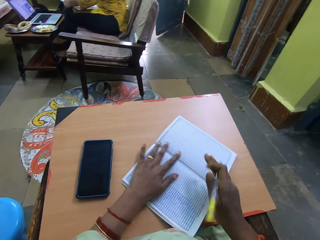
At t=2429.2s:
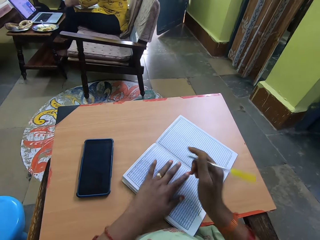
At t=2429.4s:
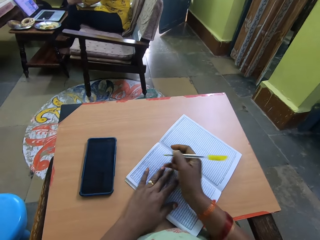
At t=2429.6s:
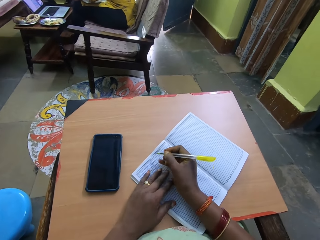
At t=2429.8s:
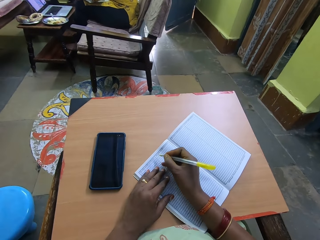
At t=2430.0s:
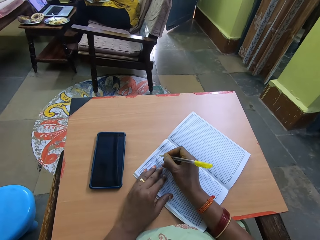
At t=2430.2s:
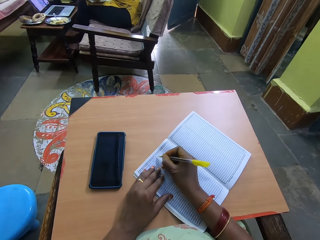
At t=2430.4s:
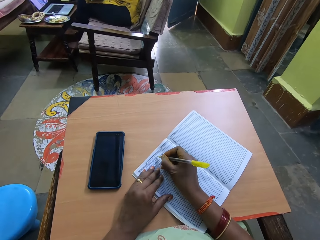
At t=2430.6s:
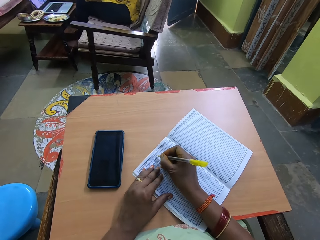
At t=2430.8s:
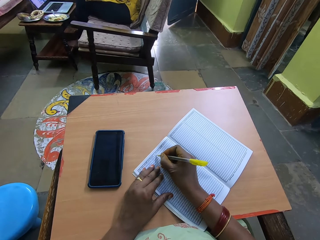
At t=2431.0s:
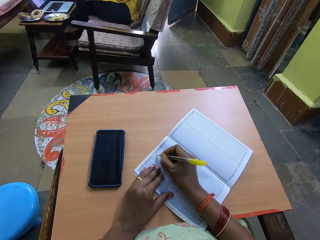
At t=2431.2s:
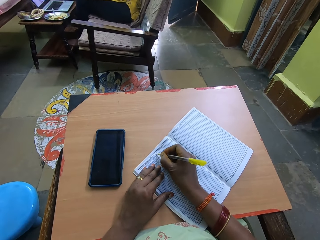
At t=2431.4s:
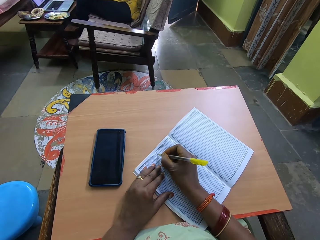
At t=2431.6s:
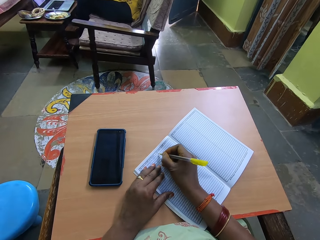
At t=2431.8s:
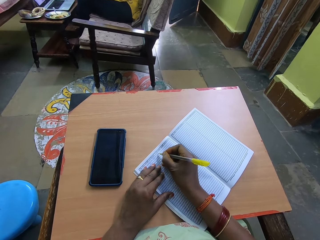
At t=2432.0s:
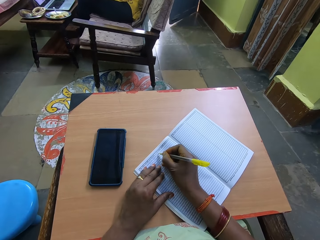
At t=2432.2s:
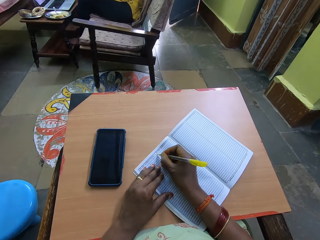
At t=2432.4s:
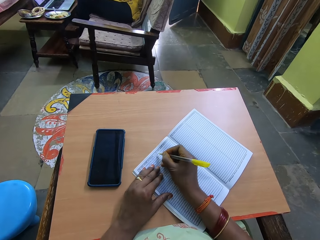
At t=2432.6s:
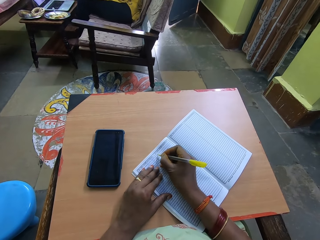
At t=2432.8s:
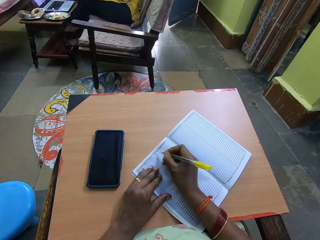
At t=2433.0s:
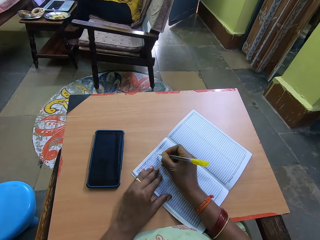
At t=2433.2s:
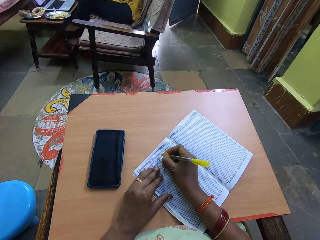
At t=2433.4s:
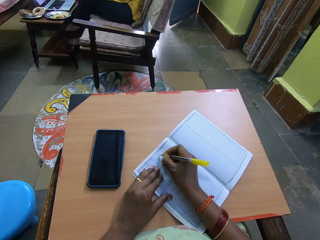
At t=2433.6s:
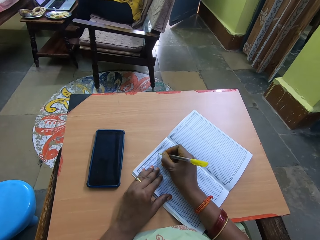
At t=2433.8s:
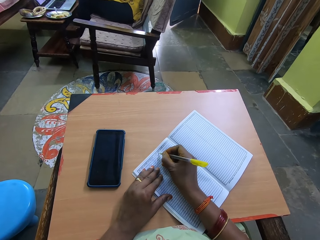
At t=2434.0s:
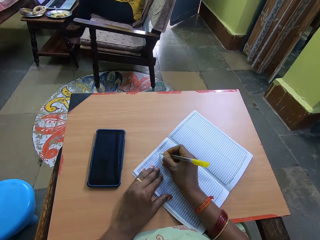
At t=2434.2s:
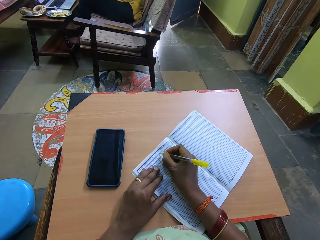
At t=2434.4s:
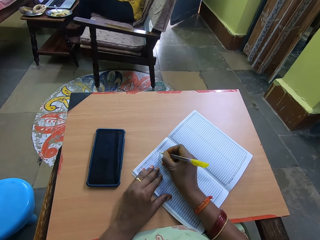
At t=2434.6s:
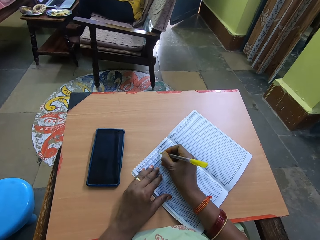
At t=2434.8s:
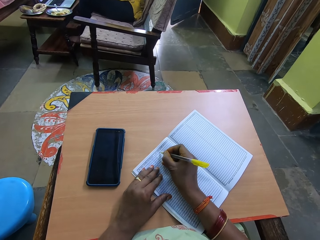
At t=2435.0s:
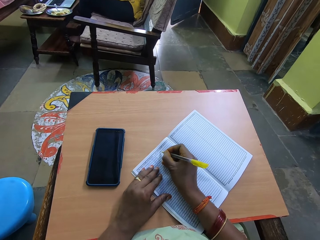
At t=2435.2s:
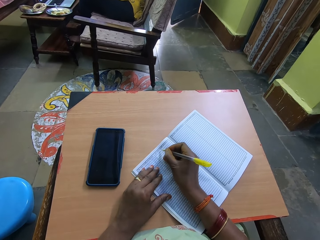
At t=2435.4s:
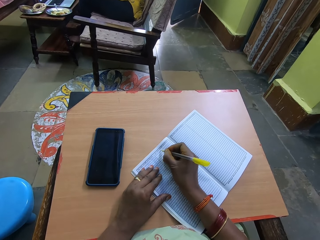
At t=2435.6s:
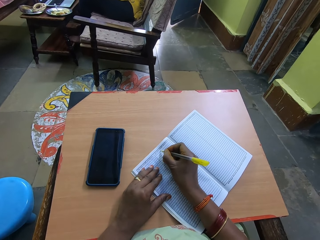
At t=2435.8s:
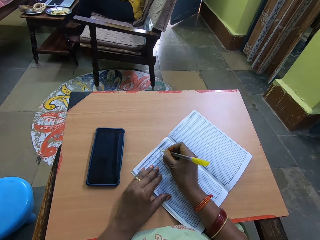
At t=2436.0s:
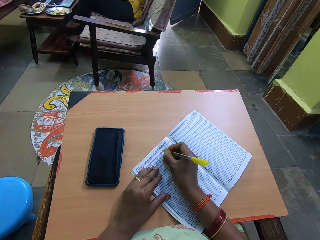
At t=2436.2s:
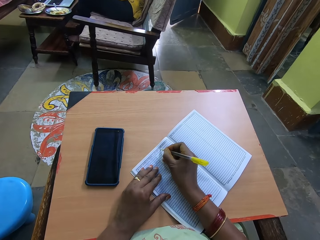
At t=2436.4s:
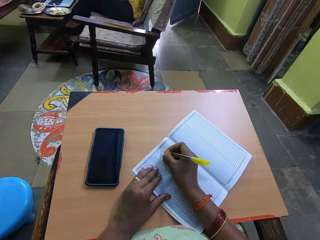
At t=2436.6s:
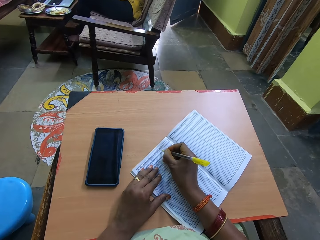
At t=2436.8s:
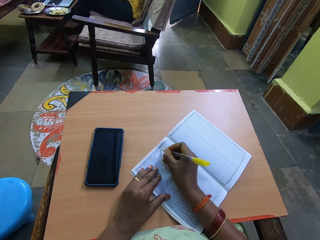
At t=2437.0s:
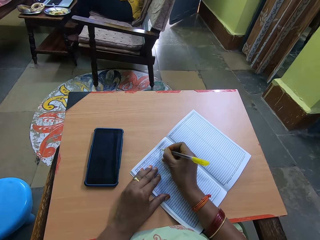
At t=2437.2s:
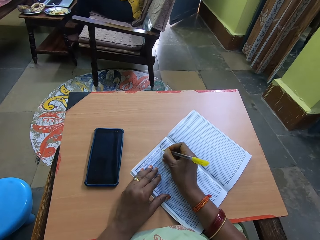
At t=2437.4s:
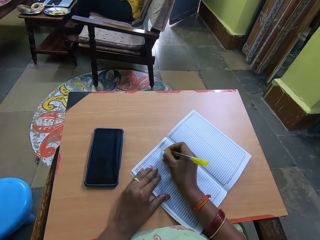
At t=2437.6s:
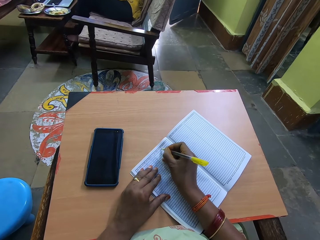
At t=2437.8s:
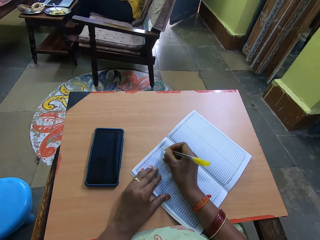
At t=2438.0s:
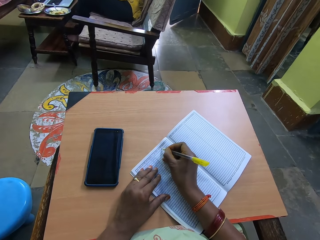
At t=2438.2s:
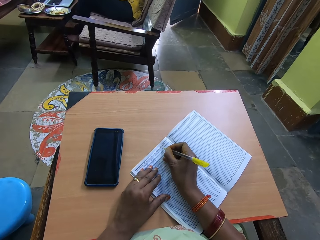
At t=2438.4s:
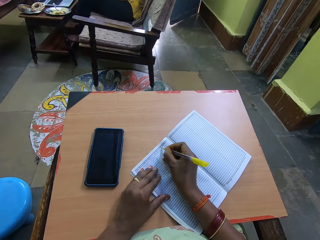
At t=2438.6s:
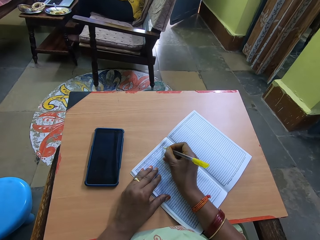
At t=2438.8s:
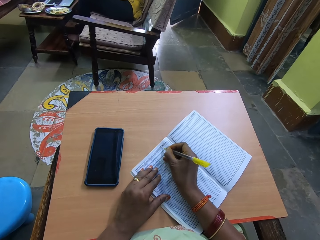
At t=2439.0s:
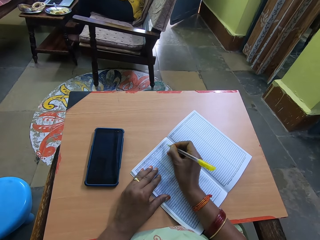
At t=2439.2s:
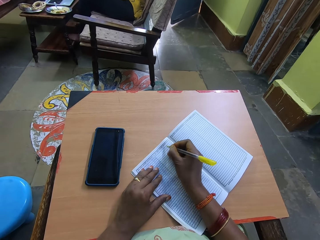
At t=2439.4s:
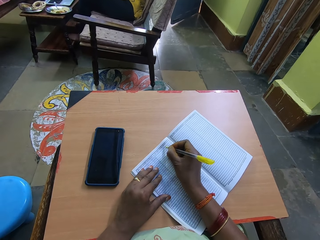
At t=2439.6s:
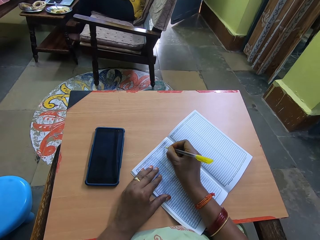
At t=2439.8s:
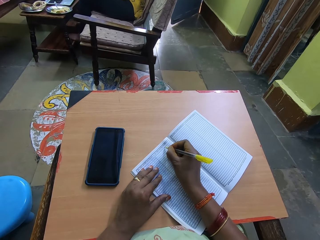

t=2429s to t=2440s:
The camera wearer writes in the book with the pen with her right hand.

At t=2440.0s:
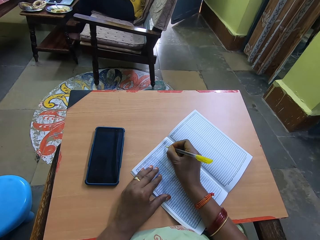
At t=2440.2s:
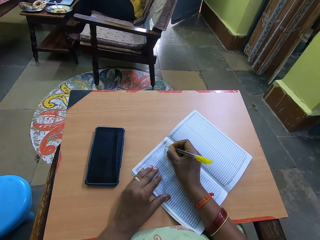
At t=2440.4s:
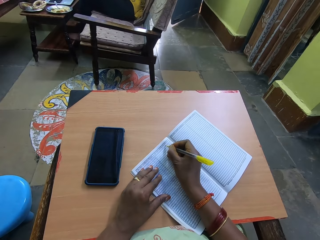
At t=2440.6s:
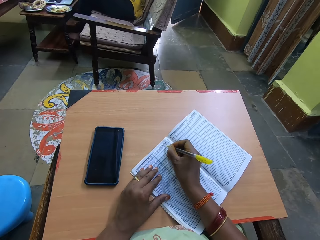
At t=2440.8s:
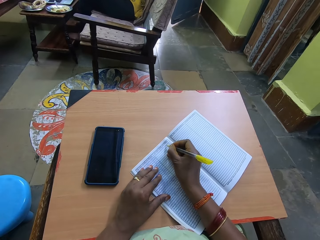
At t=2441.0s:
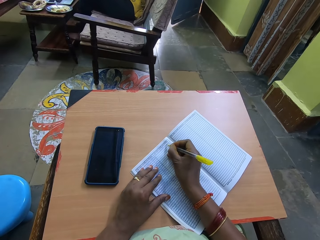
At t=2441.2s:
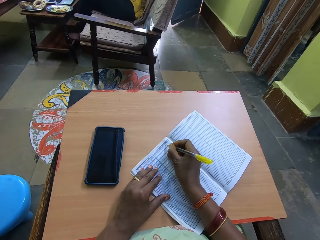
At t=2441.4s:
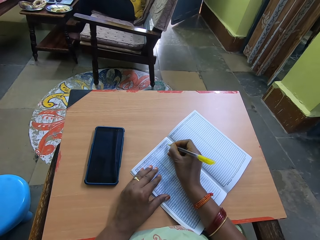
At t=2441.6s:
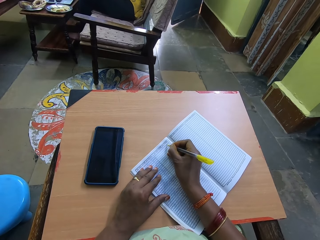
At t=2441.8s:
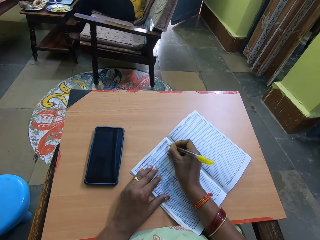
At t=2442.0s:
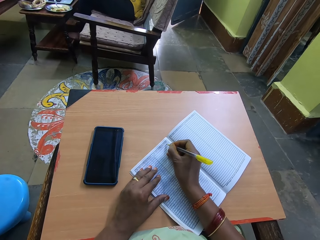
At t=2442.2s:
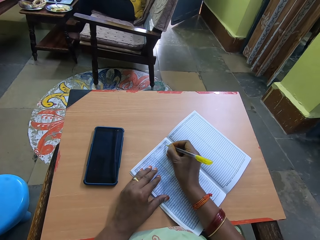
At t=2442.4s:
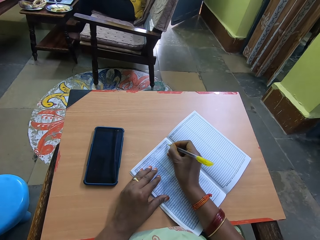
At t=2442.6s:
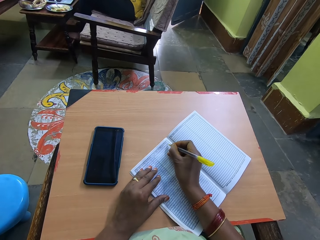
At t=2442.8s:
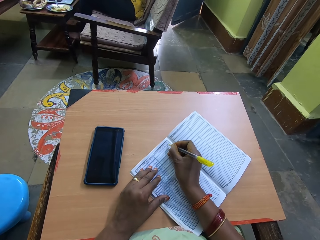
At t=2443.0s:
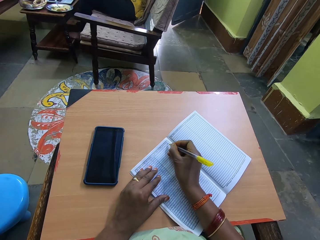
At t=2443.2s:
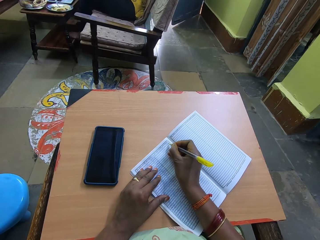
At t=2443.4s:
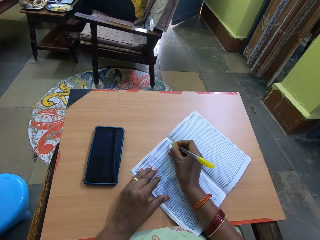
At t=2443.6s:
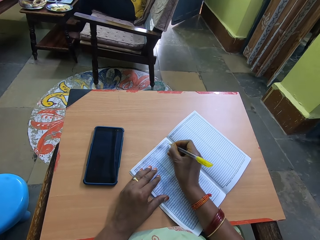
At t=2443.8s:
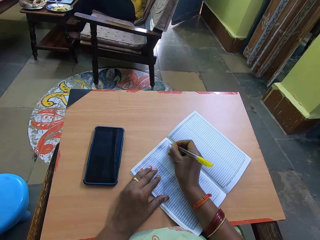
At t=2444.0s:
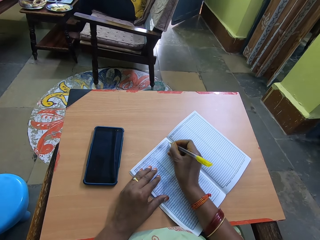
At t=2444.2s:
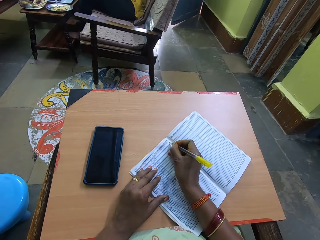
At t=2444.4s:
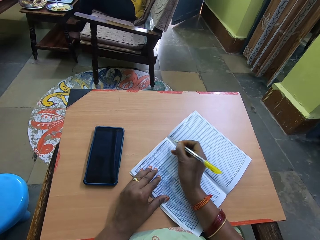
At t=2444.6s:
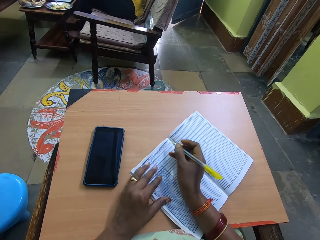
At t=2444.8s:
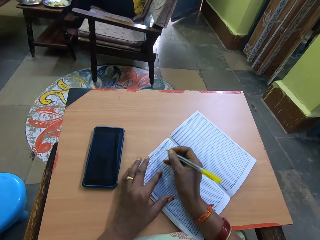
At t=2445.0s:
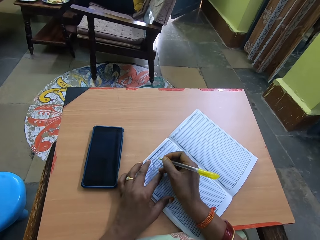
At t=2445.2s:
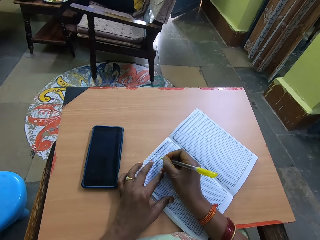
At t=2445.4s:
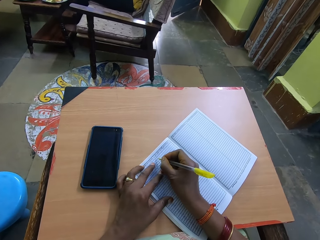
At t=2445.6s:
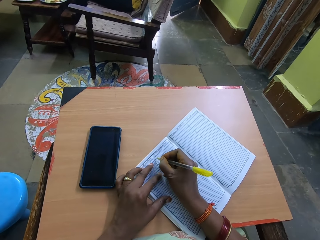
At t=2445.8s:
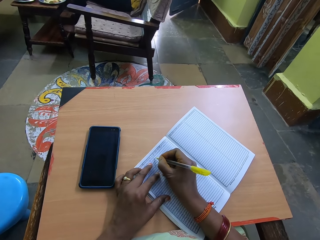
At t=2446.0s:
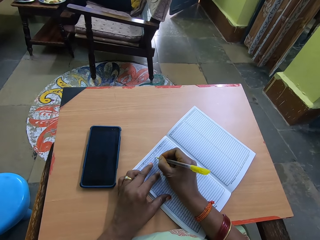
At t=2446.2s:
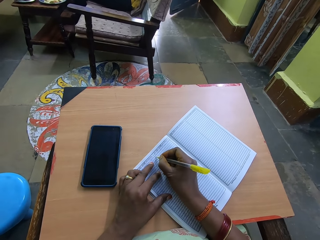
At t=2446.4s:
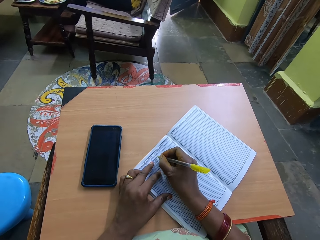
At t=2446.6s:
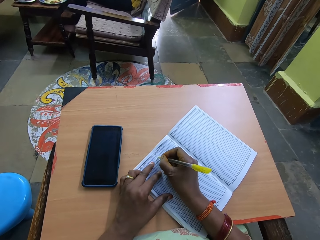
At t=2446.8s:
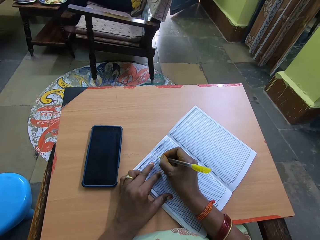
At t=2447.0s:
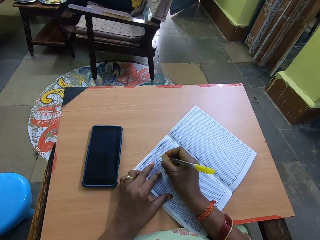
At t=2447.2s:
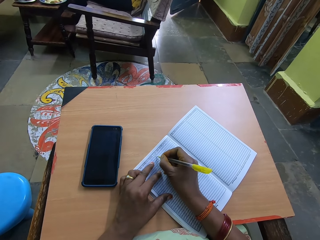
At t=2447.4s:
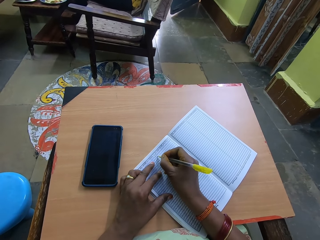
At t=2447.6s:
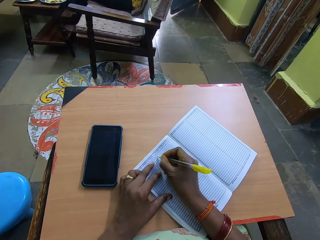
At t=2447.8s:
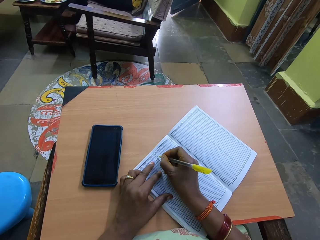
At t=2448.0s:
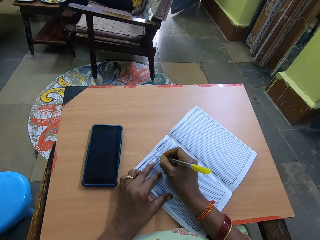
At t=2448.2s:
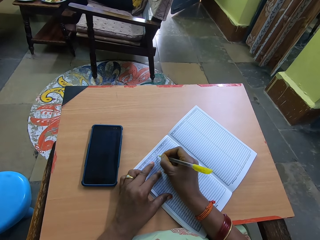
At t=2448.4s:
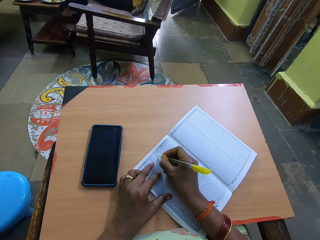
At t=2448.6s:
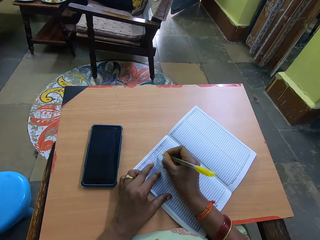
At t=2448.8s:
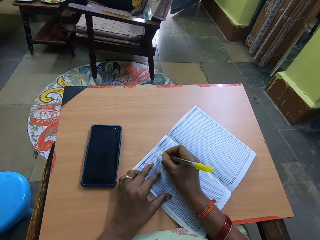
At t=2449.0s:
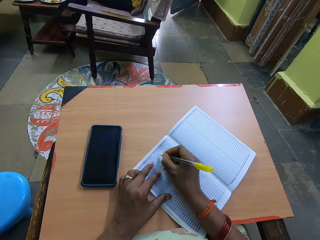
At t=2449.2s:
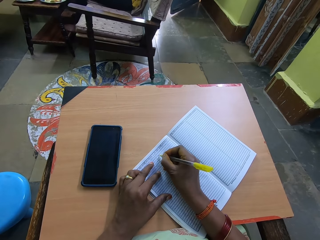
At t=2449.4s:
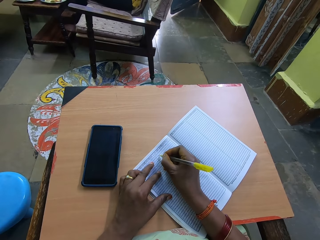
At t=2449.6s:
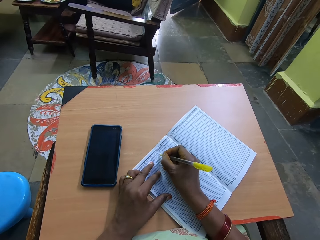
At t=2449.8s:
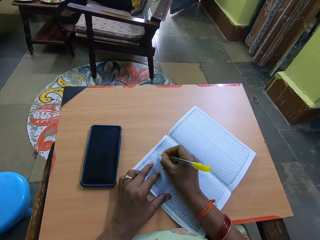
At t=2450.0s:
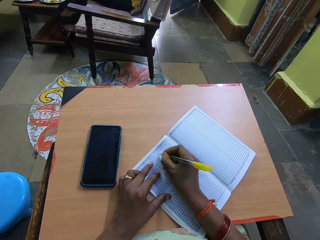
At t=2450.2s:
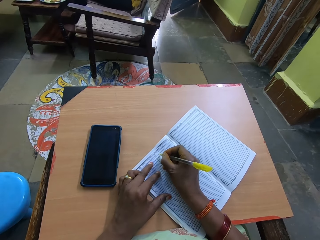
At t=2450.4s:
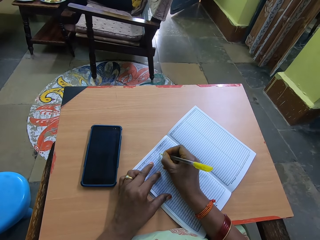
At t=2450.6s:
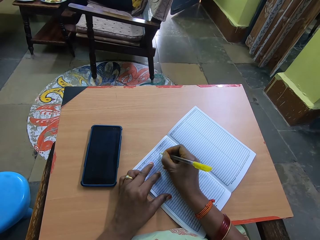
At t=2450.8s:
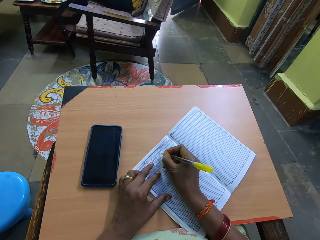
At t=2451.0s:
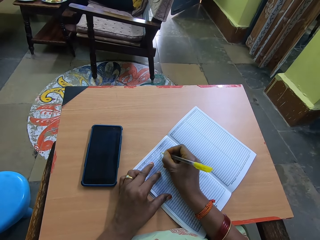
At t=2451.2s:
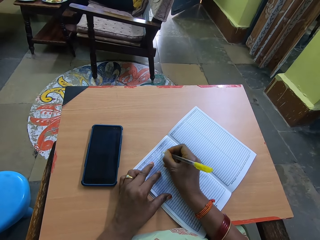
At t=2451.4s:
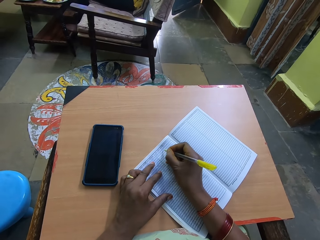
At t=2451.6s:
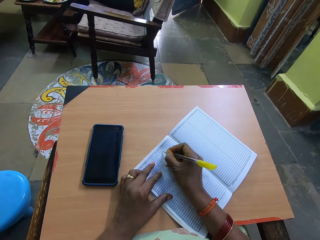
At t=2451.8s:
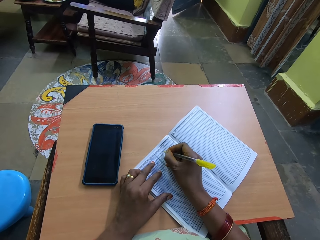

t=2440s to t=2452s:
The camera wearer adjusts her left hand on the book.
